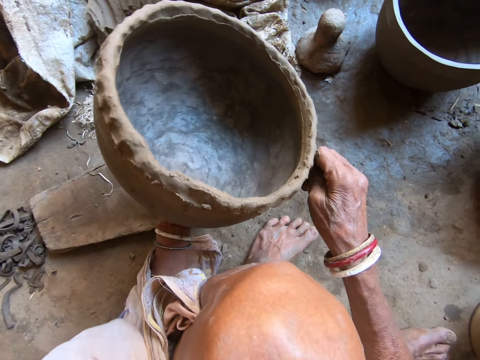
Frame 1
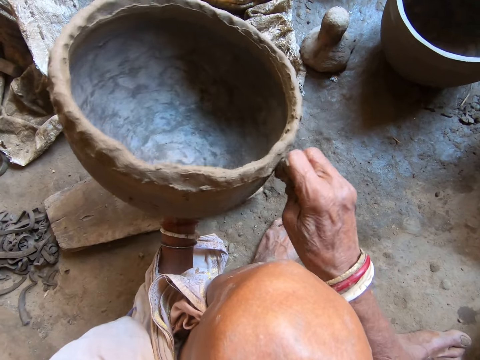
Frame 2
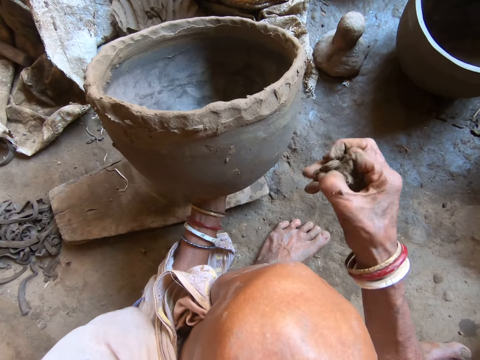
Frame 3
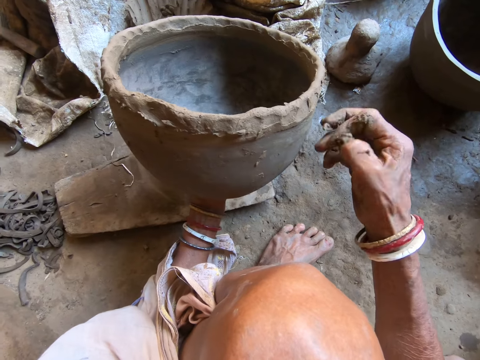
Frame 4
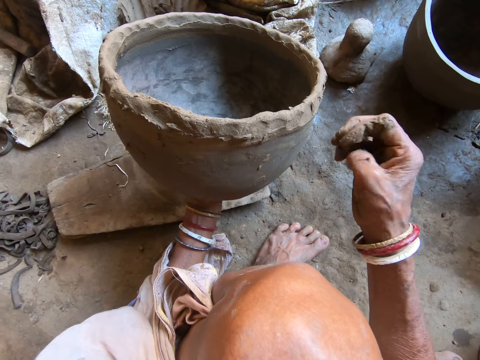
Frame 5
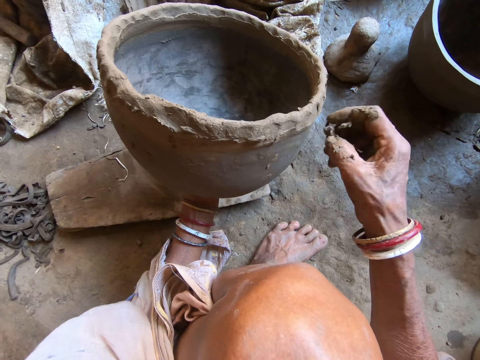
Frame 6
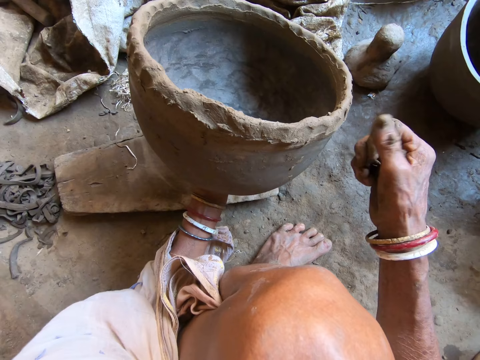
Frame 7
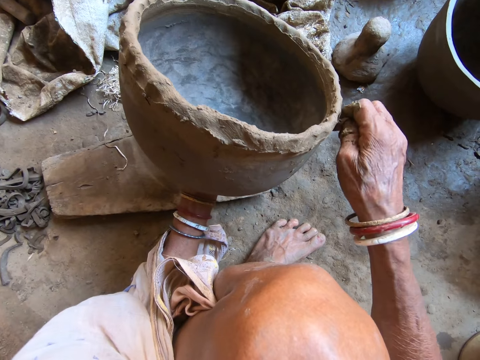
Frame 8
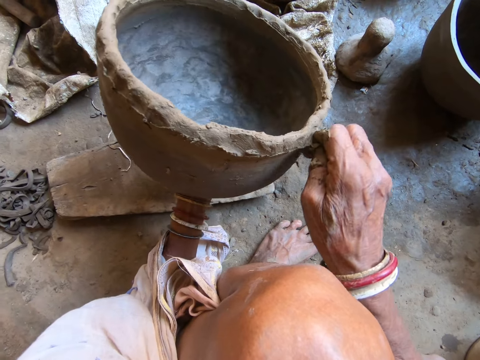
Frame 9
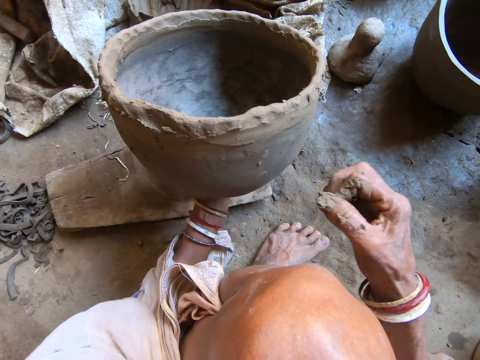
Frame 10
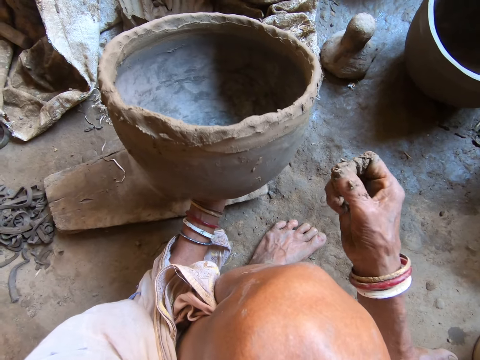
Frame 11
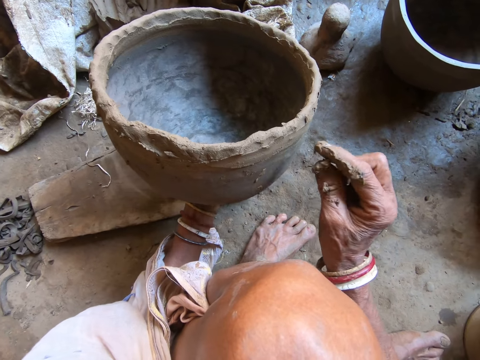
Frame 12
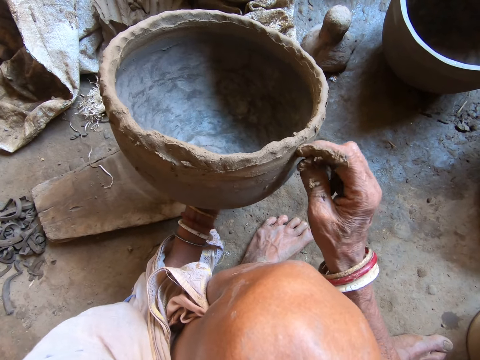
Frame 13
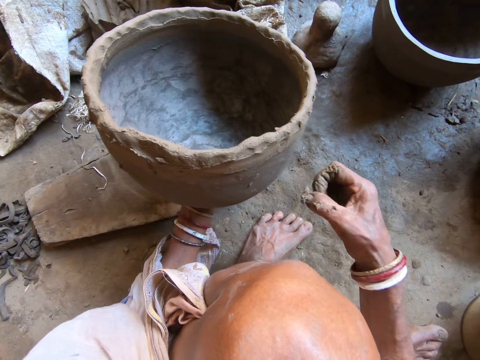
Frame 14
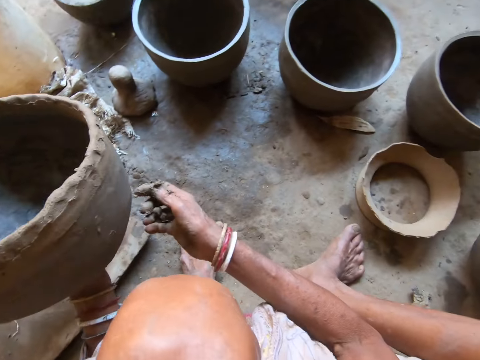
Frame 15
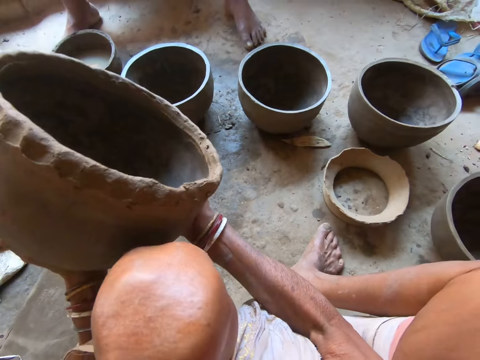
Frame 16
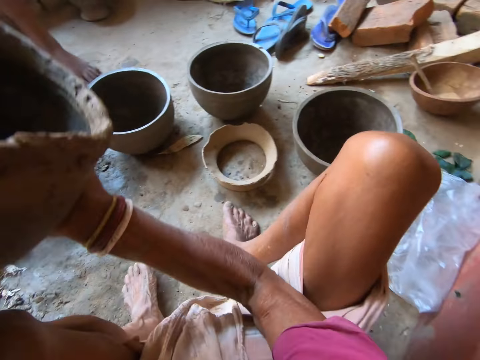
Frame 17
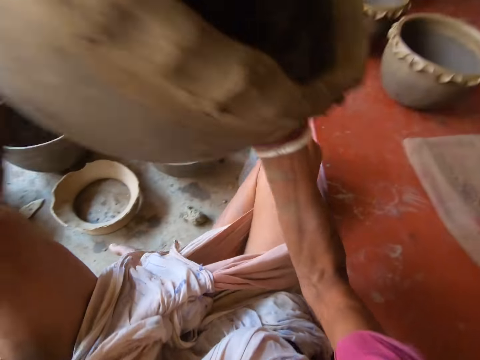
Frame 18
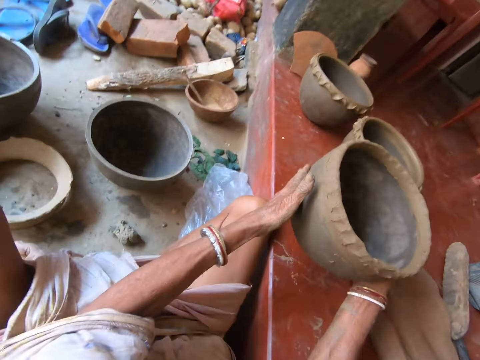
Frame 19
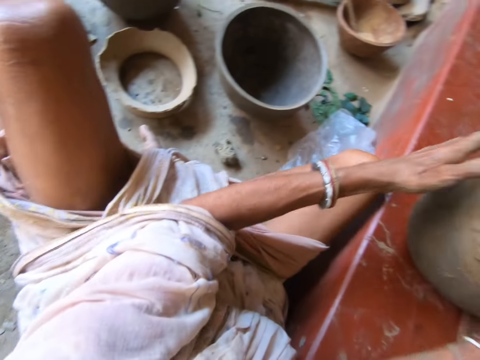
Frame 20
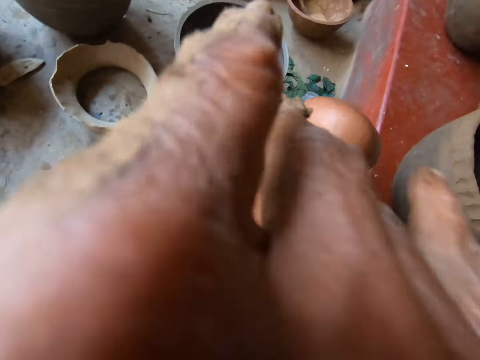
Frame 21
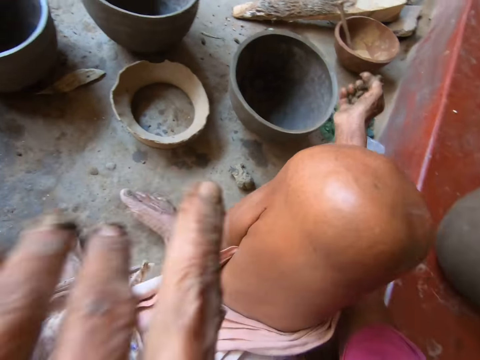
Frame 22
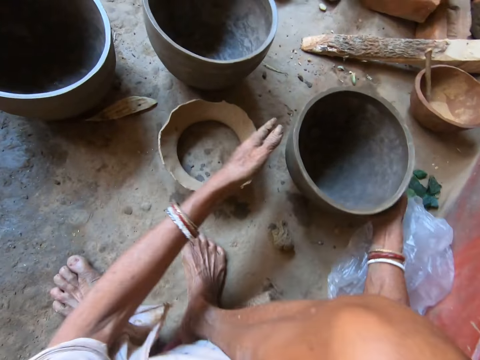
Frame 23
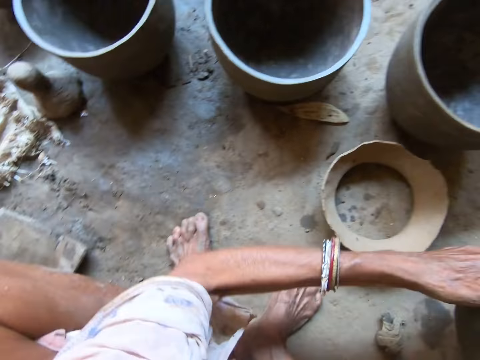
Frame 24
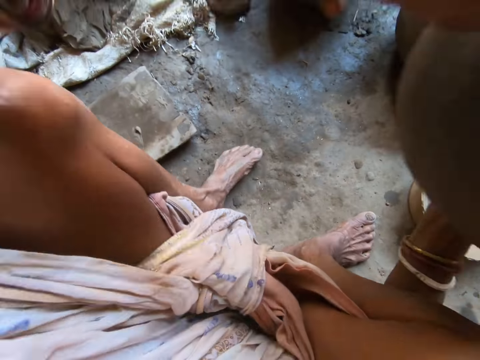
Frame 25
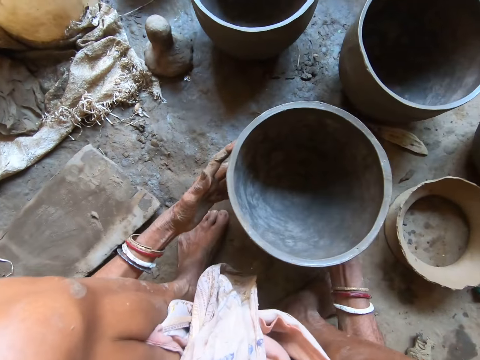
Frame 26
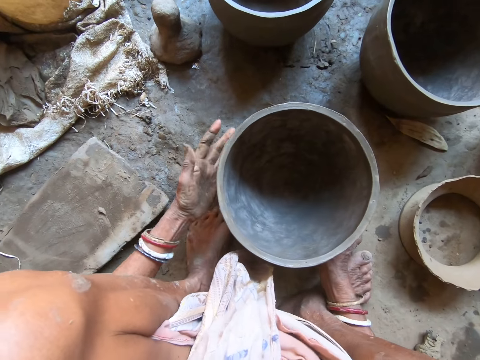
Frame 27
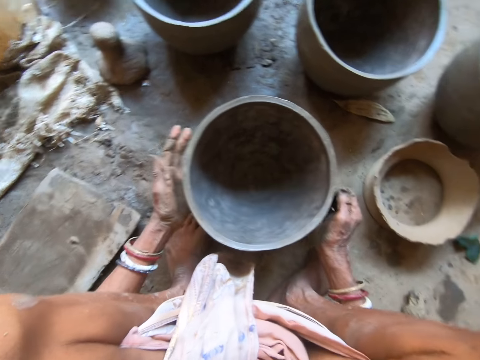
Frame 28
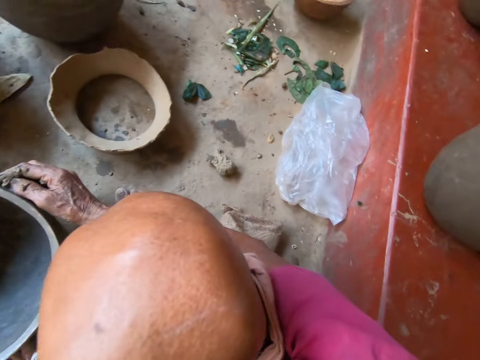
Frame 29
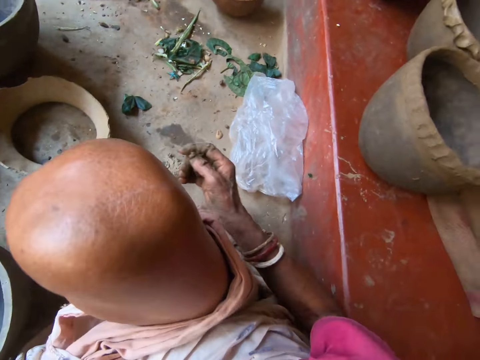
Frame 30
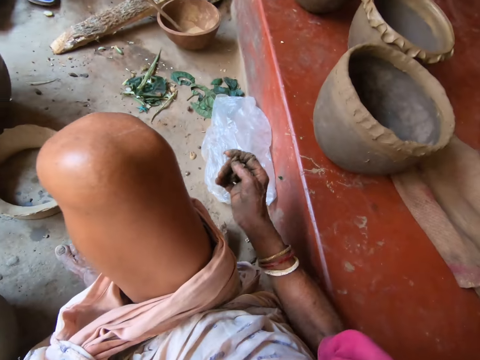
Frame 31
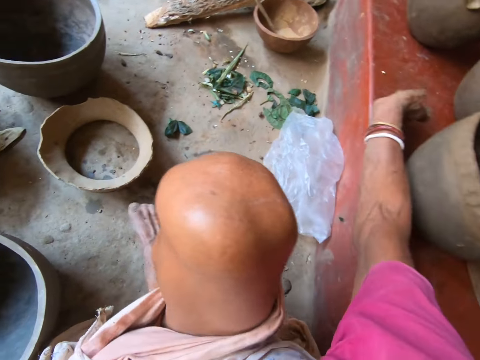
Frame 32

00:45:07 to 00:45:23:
The camera wearer moves the right hand. She rubs the clay on the right hand. She moves the right hand. She rubs the clay on the right hand. She removes dirt from the pot with her right index finger. She rubs the clay on the right hand. She touches the pot. She lifts the pot. She holds the pot with both hands. She drops the pot on the floor with both hands. She touches her face with her left hand. She lifts the left hand, adjusts the camera and drops both hands. She picks up the pot from the floor with both hands. She lifts the pot. She drops the pot on the floor with both hands. She moves the pot and looks around.

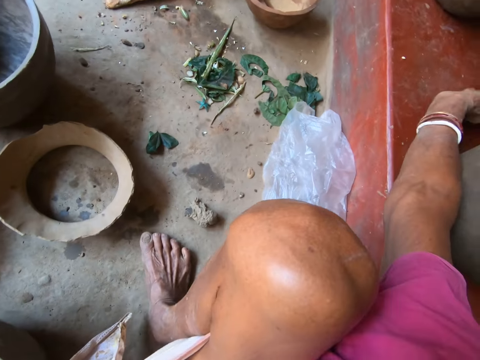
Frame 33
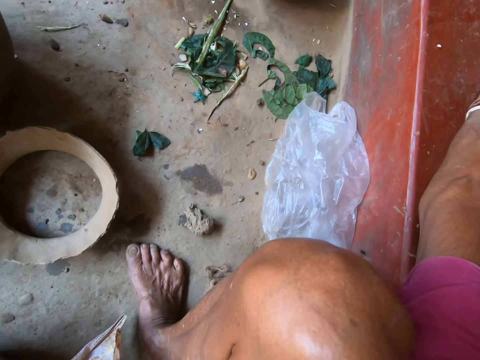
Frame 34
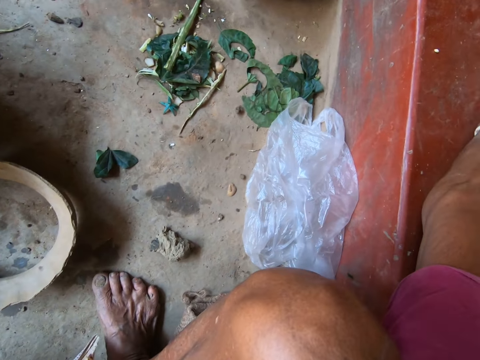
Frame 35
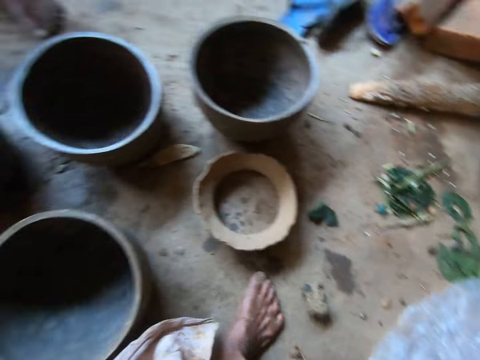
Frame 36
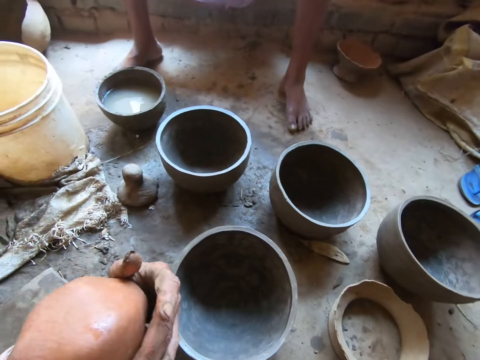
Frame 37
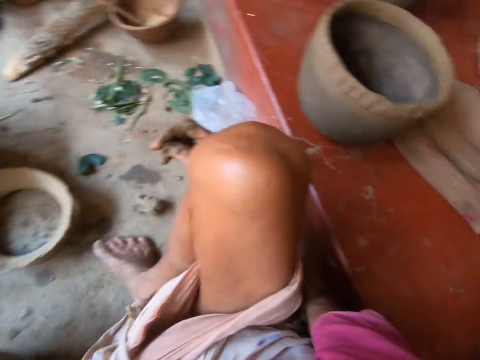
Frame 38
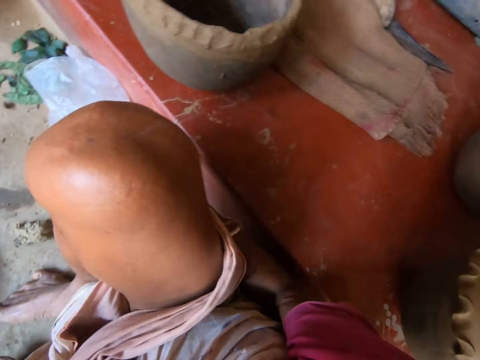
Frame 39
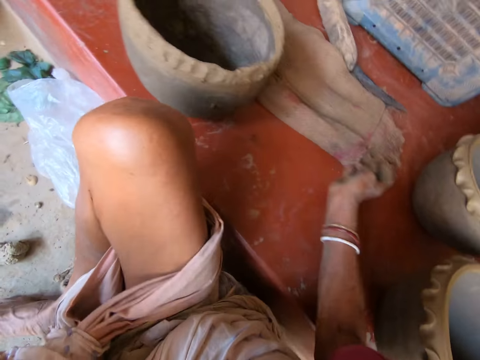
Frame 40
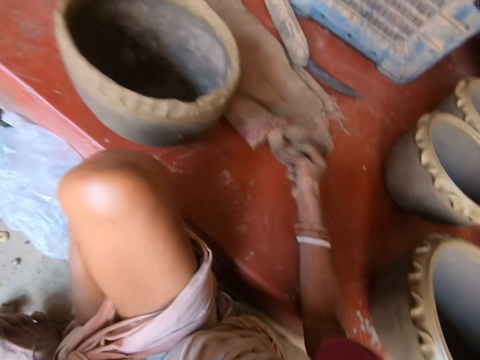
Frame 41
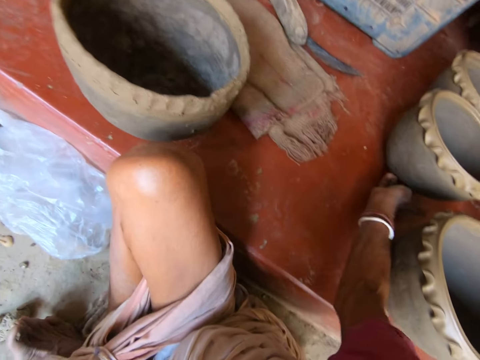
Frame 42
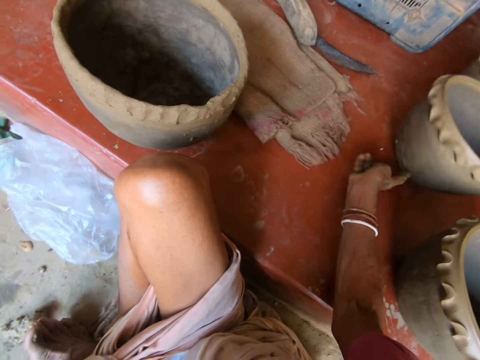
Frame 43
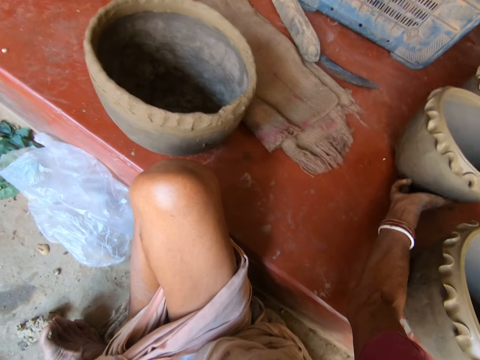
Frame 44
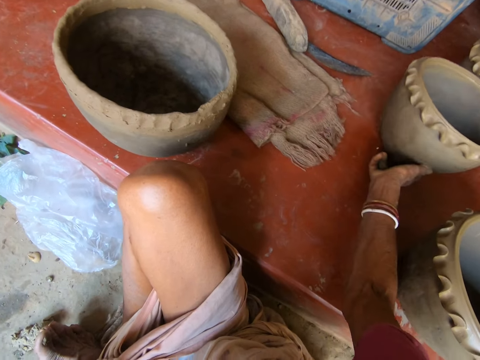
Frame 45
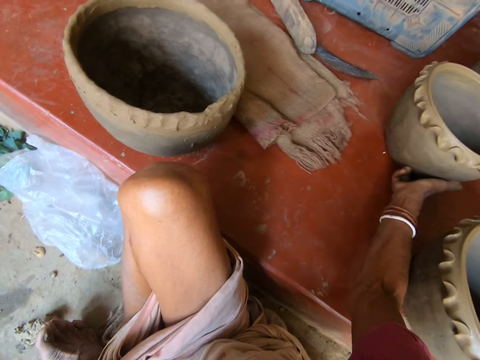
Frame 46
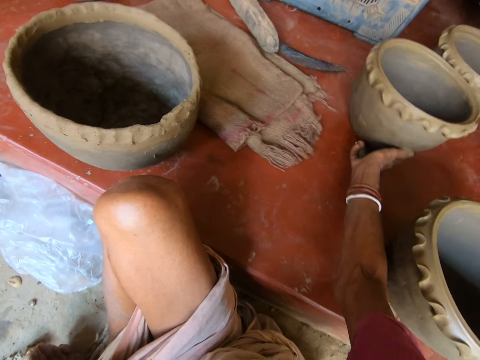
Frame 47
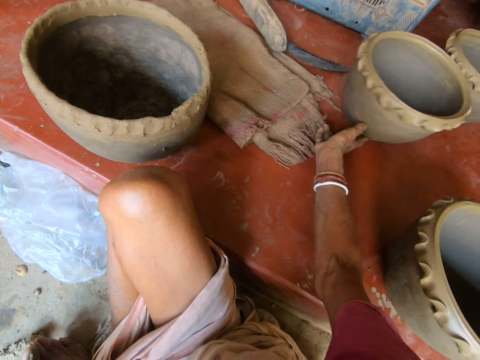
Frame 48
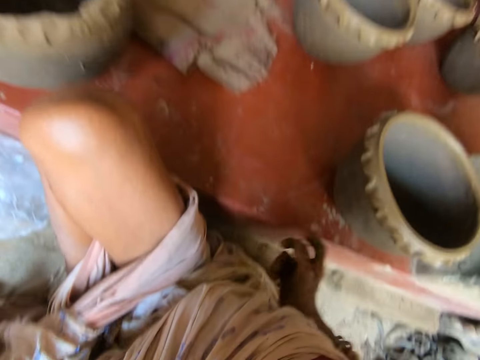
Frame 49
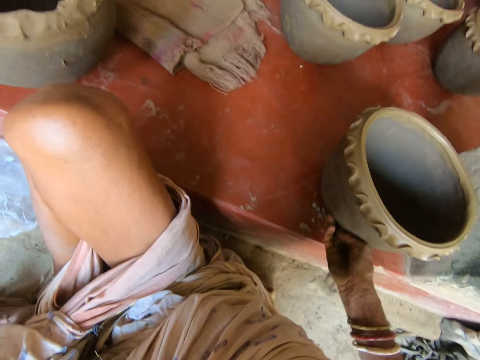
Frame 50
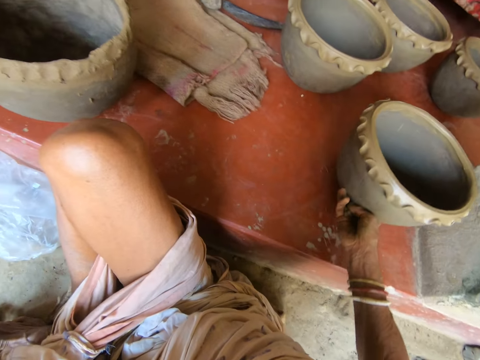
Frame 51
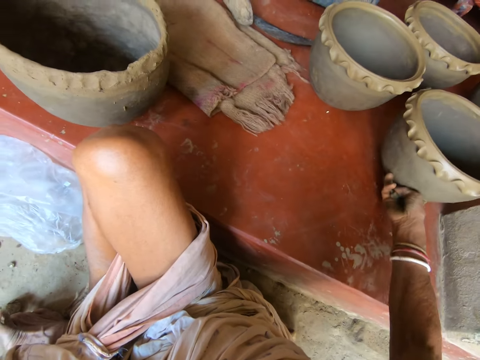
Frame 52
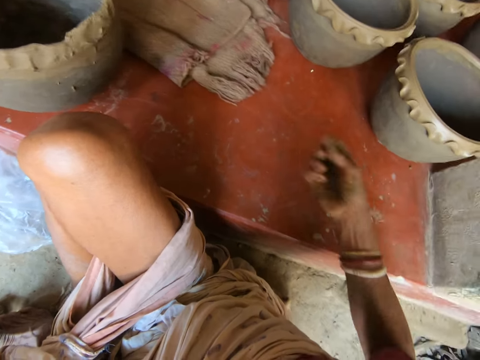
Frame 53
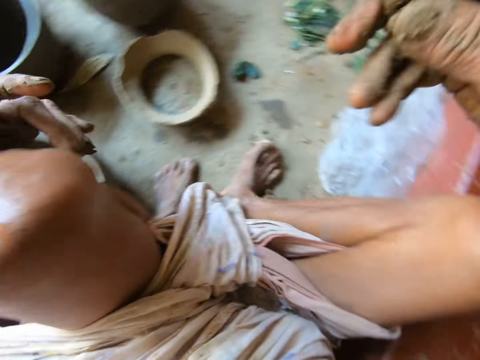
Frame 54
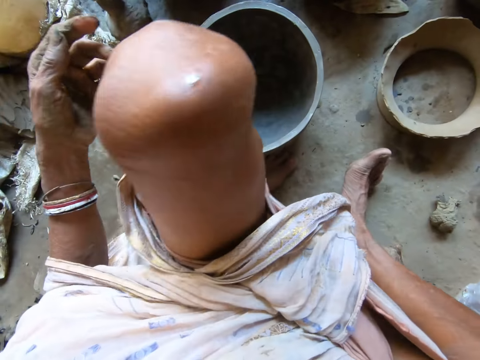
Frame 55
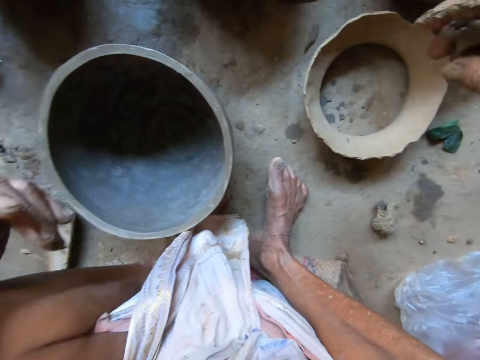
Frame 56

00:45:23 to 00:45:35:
The camera wearer moves the right hand. She looks around. She moves the right hand. She touches a piece of cloth on the floor with her right hand. She pulls the piece of cloth. She moves the right hand. She moves a pot on the floor with her right hand. She touches the pot. She pushes the pot. She moves the right hand. She pulls back the right hand. She moves the pot on the floor with her right hand. She pushes the pot. She lifts the right hand. She looks at the pot.
